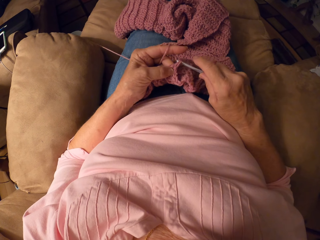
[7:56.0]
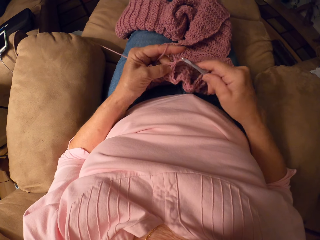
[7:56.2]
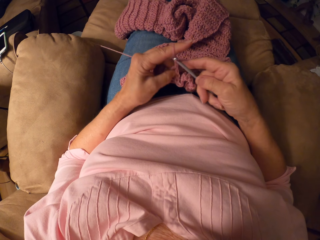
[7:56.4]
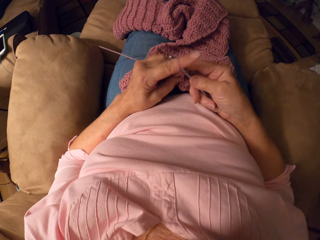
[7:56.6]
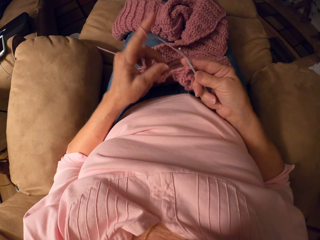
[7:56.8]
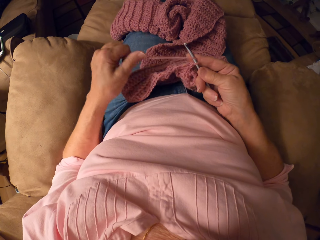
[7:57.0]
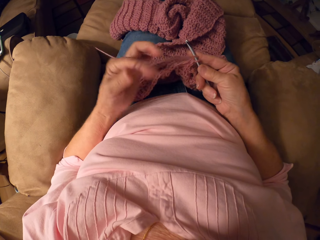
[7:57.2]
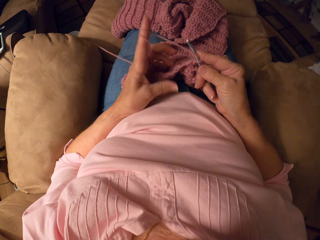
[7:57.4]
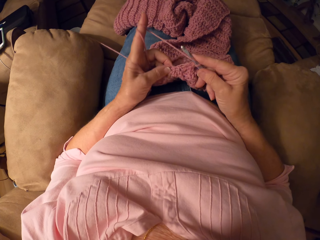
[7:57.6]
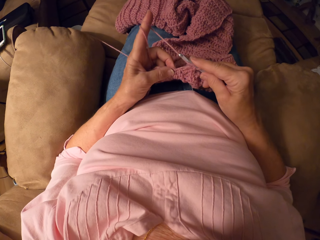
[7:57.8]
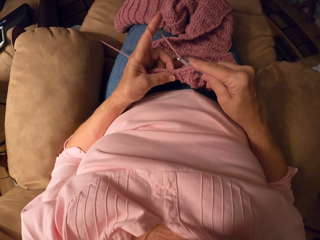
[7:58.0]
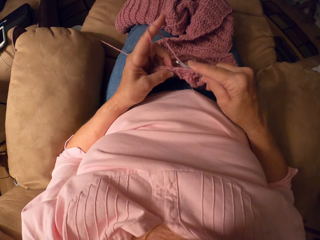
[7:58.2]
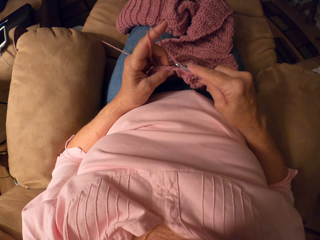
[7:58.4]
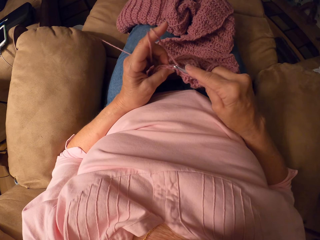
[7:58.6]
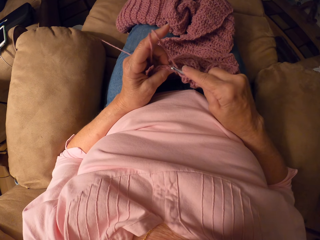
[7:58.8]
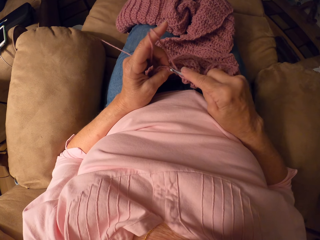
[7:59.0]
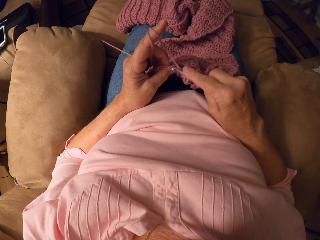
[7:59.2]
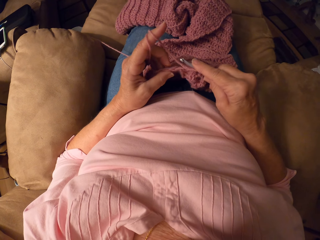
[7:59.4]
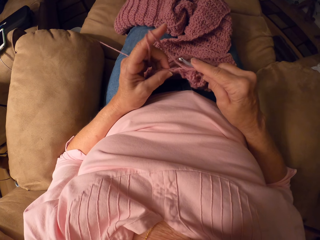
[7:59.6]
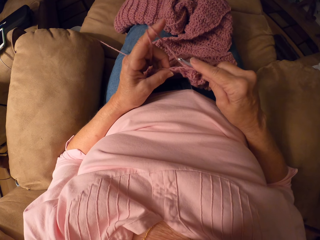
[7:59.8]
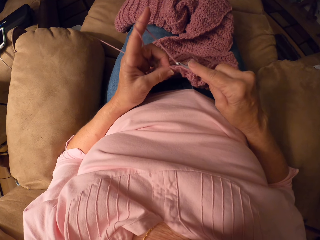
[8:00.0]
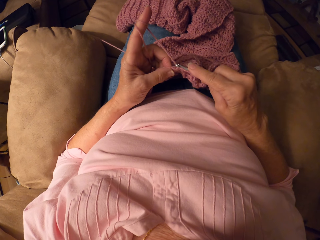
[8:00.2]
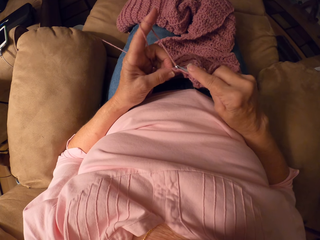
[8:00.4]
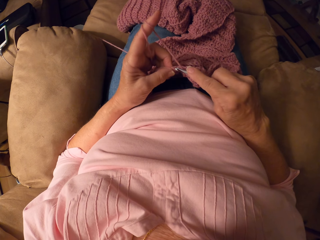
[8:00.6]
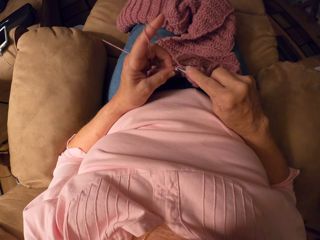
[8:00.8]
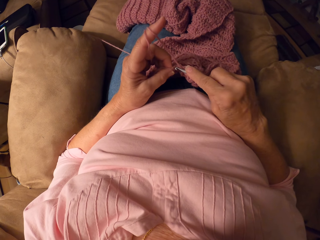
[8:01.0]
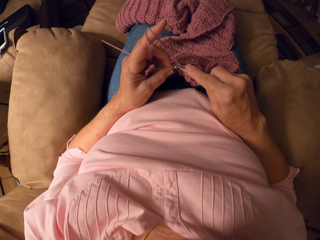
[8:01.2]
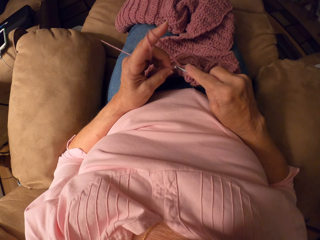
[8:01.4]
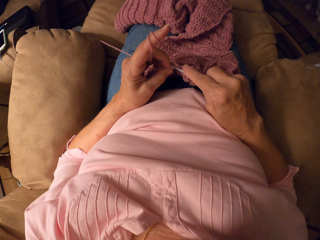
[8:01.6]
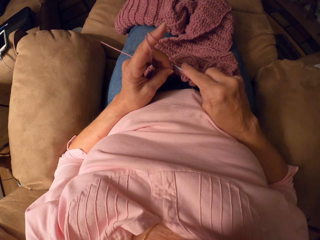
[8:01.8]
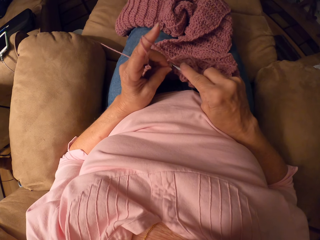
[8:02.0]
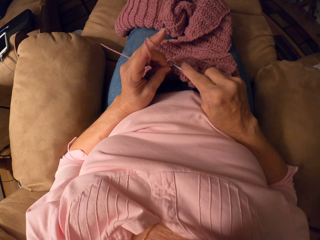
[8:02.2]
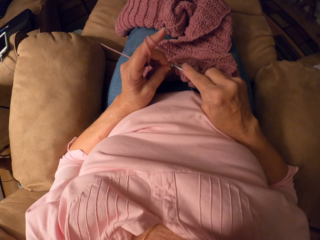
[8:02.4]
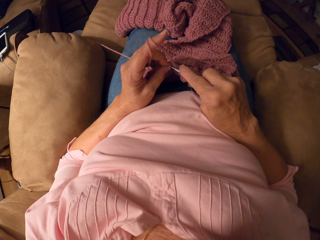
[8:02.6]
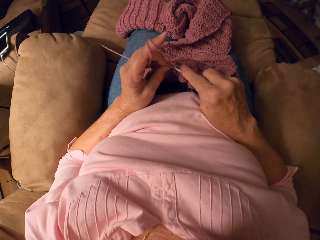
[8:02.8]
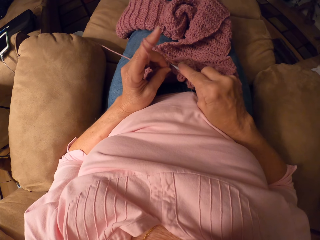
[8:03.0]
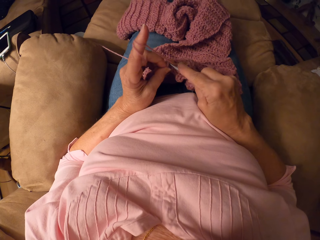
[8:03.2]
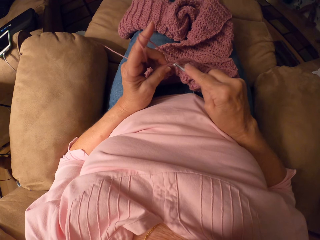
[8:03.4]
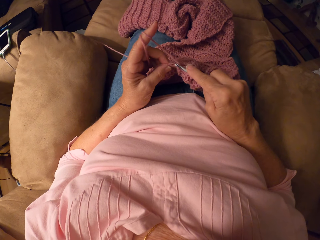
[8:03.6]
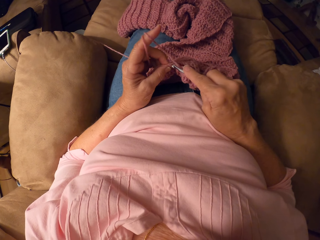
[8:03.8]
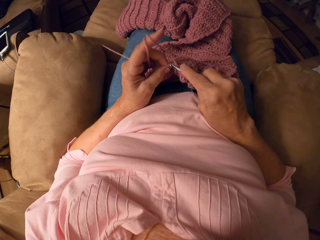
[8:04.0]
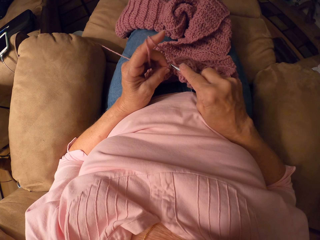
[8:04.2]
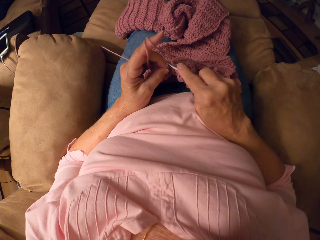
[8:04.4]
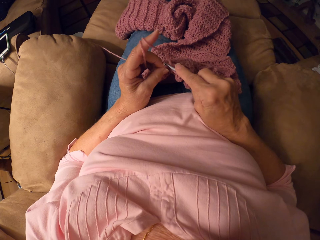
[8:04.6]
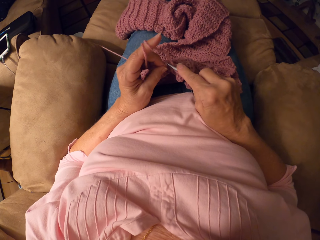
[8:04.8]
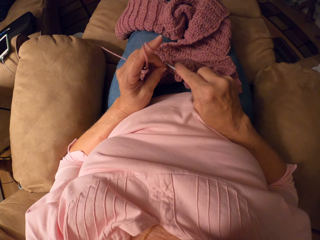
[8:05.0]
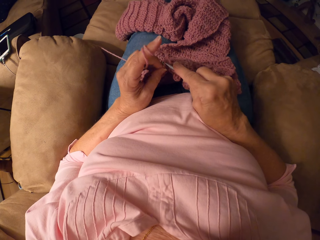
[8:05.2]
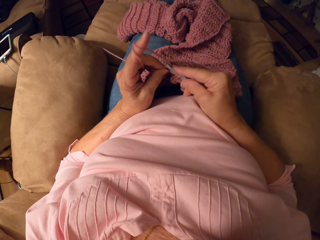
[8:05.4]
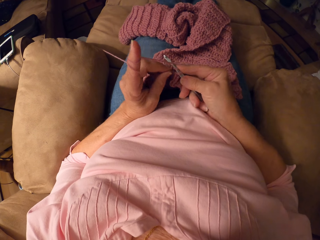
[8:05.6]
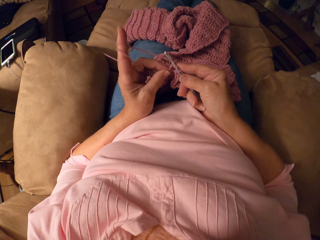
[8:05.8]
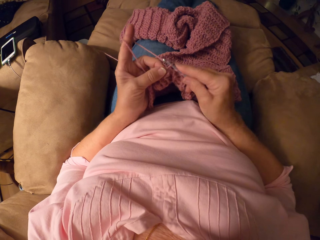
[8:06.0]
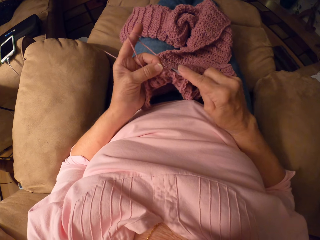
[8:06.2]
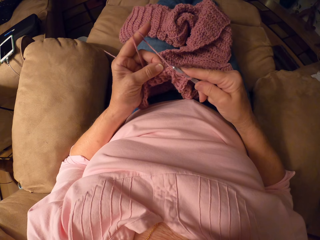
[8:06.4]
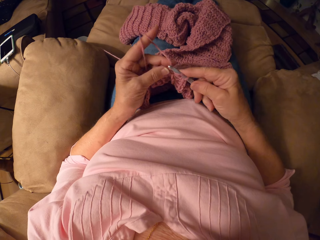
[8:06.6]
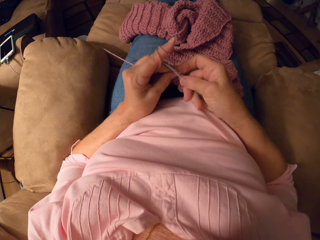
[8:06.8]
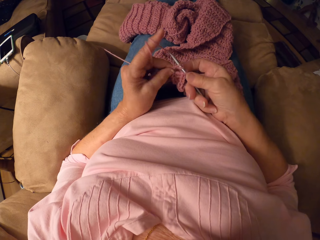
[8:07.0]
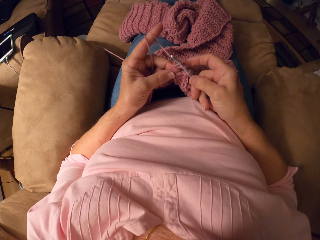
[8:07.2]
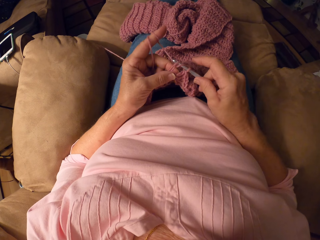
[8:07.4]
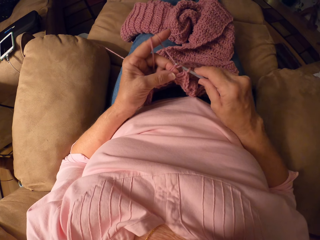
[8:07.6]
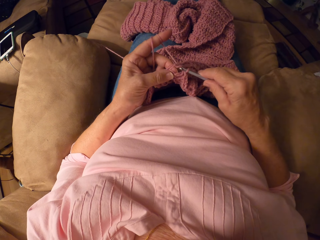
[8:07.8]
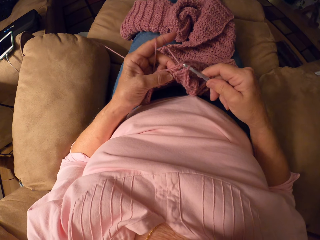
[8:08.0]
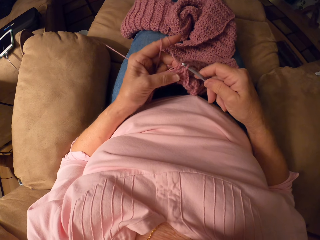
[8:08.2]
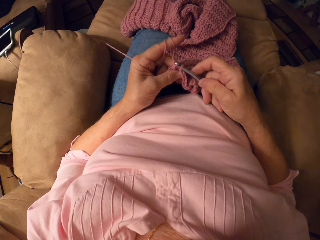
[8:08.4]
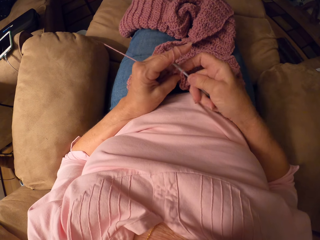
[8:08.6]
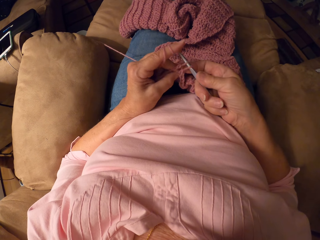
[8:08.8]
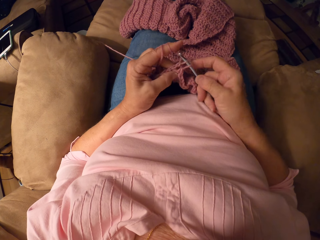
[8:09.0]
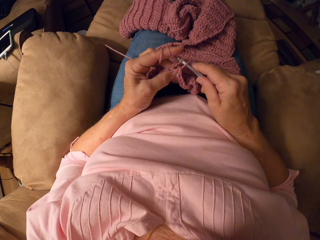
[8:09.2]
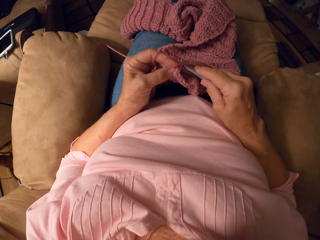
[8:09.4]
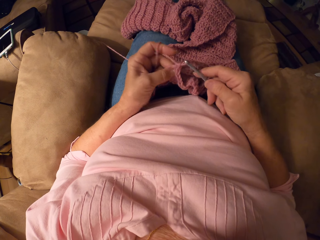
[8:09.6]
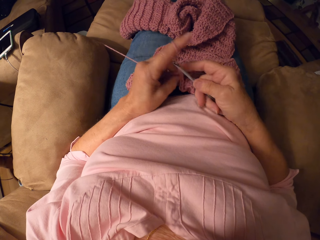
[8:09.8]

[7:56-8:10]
The camera wearer rolls yarn around her finger. She knits a fabric with a crochet hook.

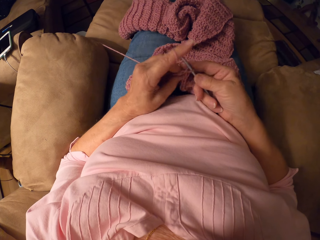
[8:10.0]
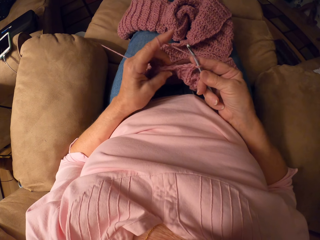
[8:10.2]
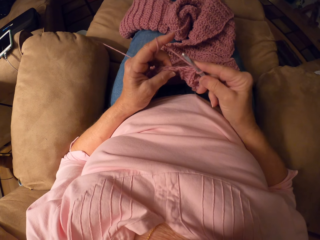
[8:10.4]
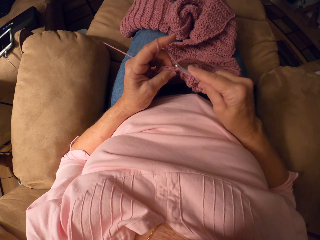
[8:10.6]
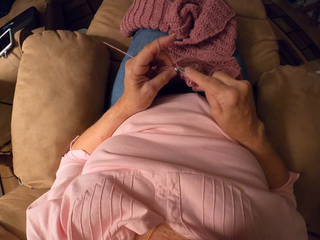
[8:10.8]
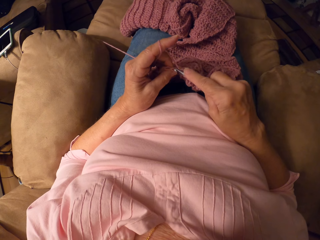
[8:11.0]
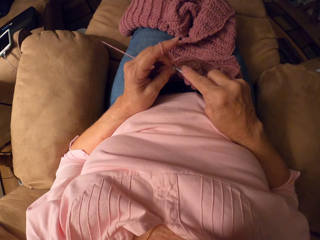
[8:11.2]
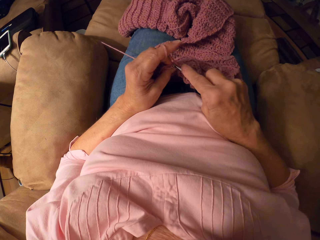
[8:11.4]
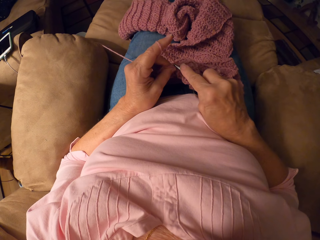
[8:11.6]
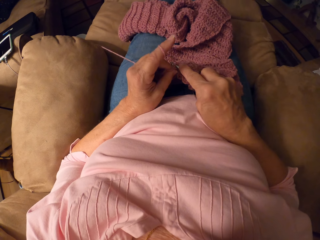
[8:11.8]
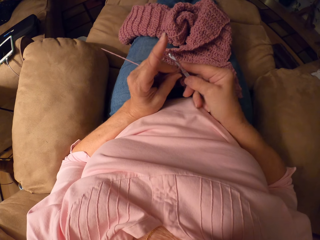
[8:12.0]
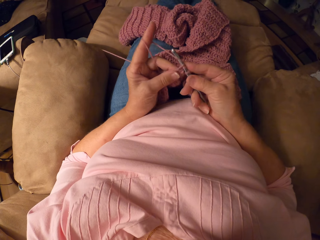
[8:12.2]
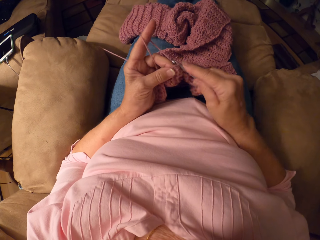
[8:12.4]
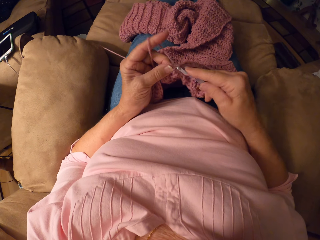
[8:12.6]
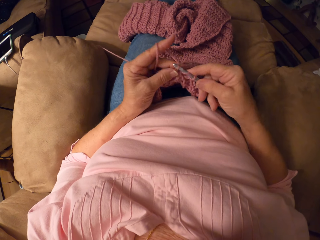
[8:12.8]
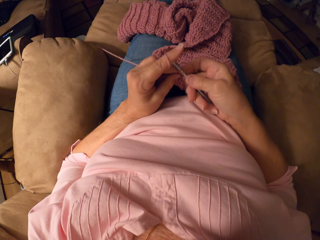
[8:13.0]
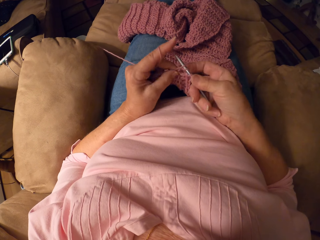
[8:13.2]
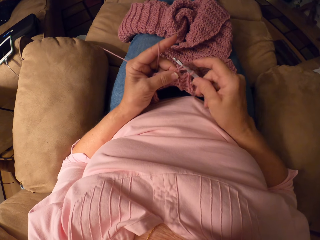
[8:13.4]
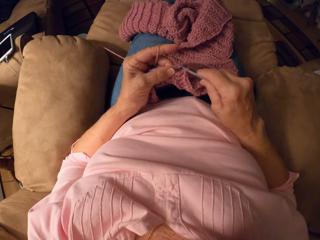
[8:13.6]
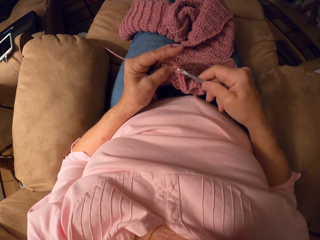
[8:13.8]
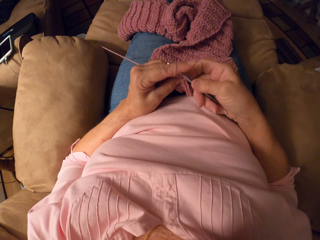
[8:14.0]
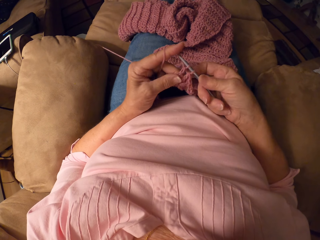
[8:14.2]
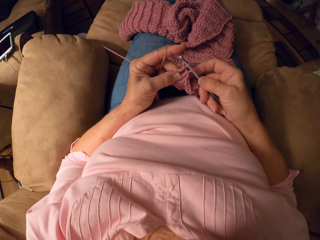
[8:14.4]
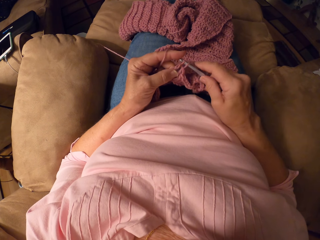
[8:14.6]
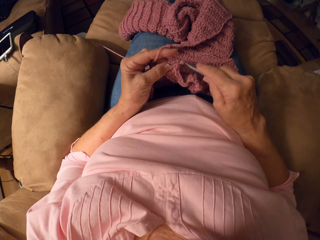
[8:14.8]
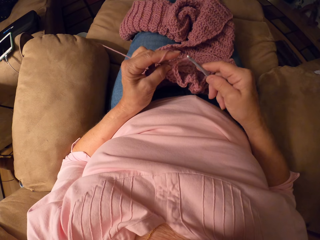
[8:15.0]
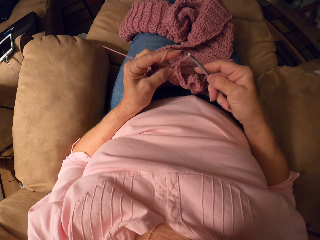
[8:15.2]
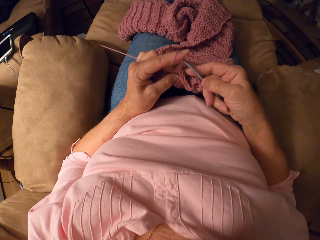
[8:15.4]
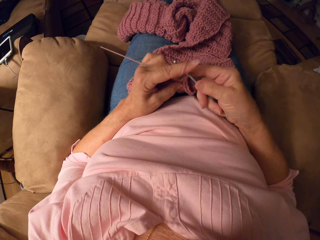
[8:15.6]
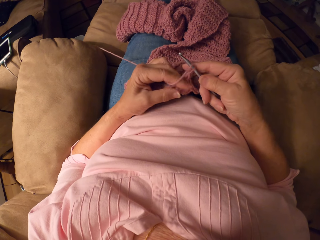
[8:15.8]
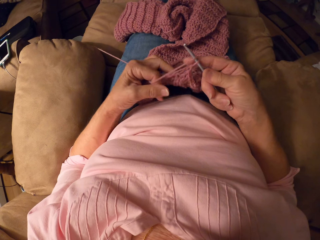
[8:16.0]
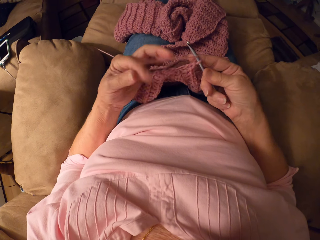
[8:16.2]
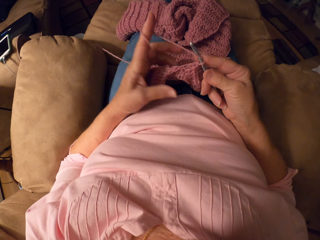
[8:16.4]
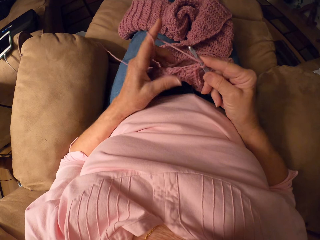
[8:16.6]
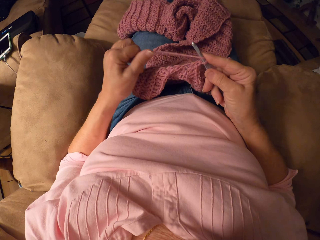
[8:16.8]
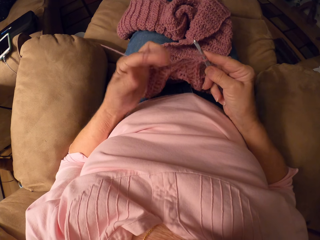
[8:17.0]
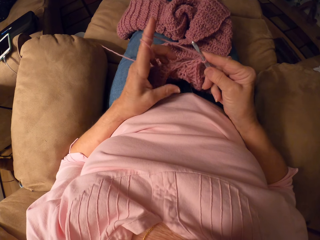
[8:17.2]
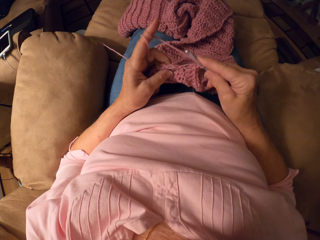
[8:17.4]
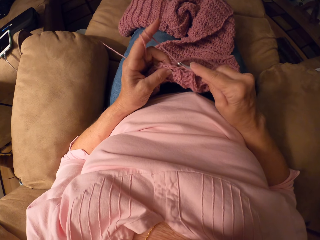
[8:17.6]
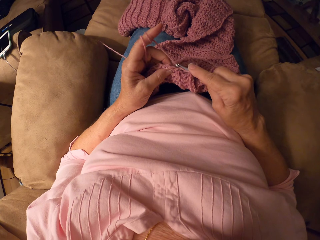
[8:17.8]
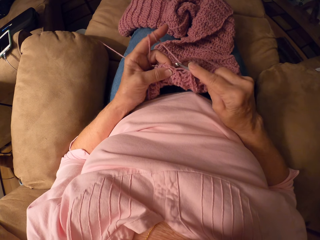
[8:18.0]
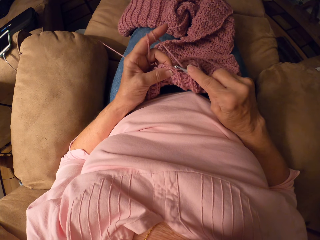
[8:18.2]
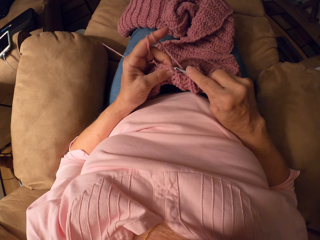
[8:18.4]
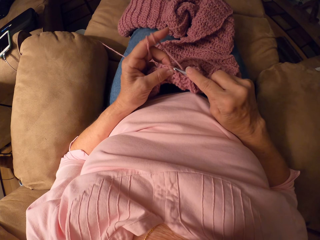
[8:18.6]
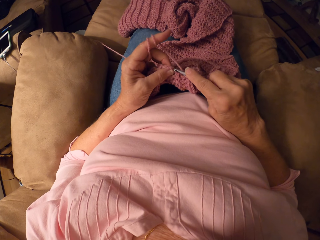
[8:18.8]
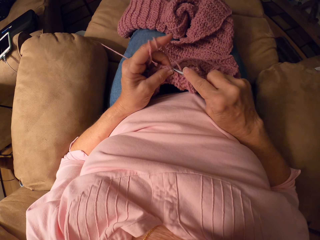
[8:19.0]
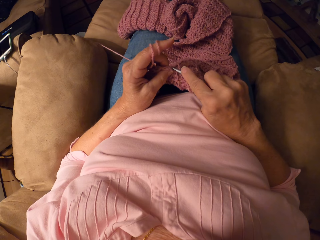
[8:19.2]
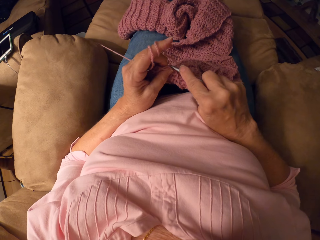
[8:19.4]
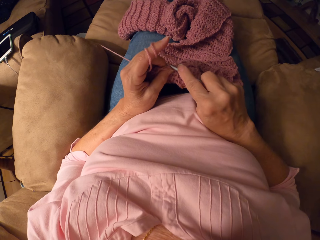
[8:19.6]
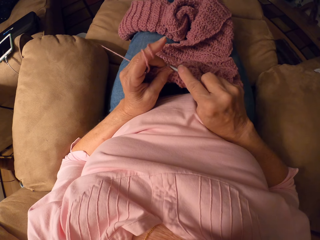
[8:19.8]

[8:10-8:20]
The camera wearer rolls yarn around her finger.
